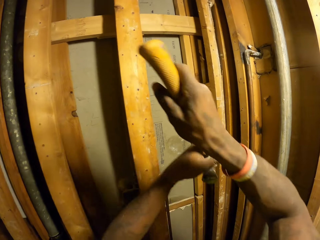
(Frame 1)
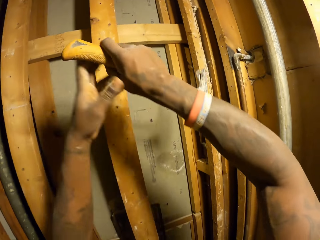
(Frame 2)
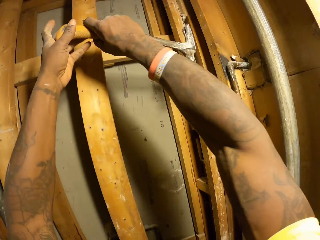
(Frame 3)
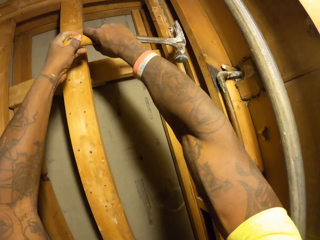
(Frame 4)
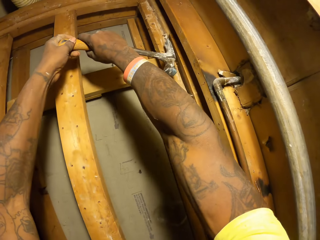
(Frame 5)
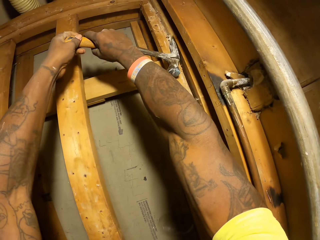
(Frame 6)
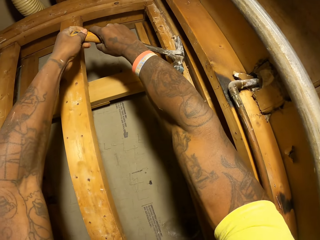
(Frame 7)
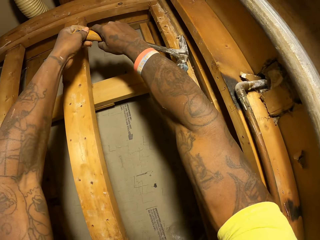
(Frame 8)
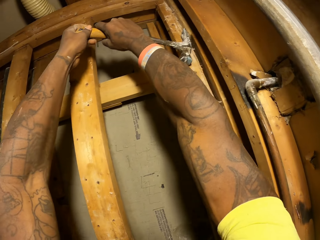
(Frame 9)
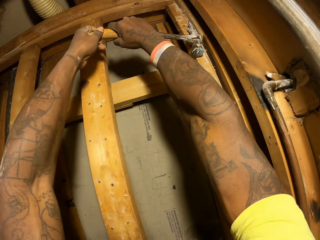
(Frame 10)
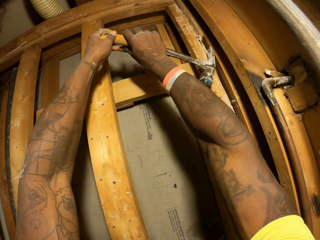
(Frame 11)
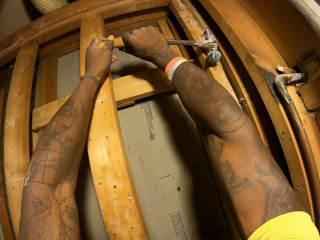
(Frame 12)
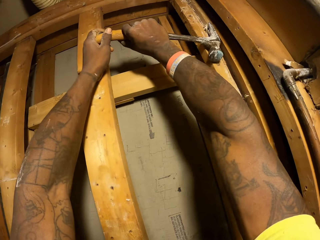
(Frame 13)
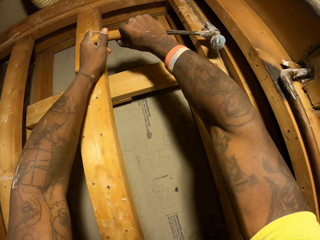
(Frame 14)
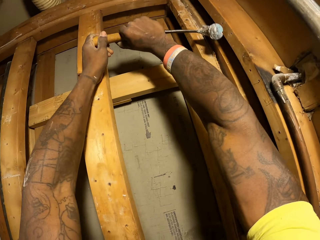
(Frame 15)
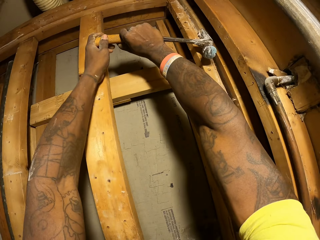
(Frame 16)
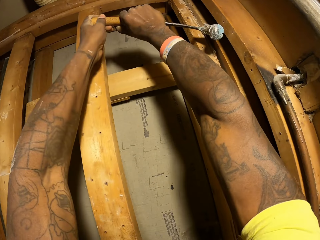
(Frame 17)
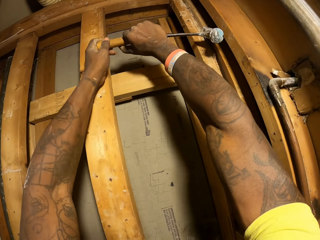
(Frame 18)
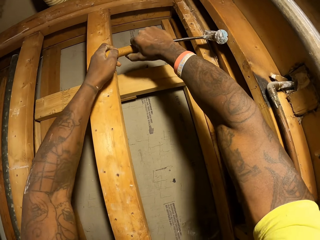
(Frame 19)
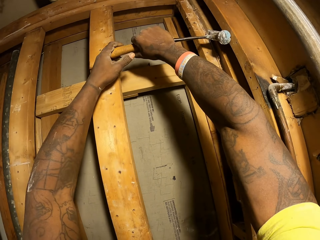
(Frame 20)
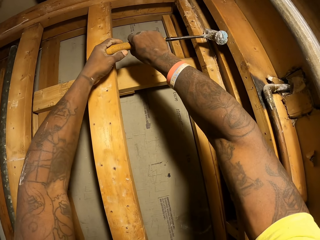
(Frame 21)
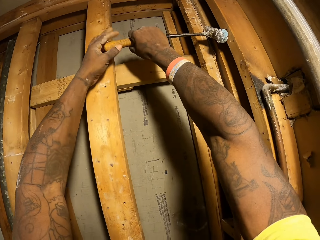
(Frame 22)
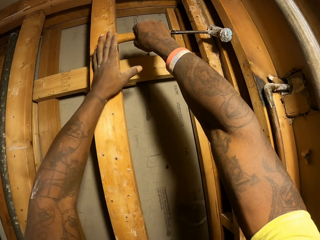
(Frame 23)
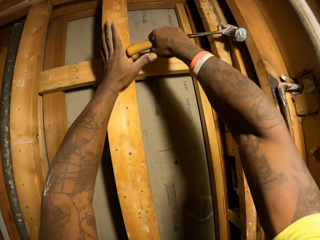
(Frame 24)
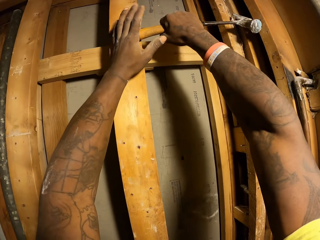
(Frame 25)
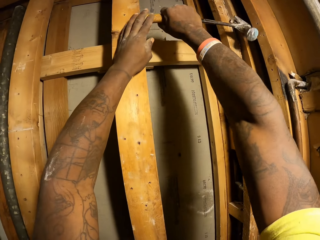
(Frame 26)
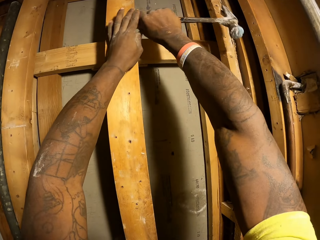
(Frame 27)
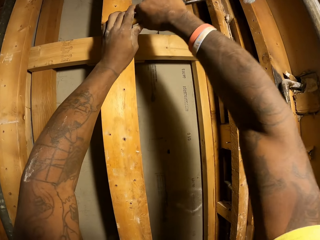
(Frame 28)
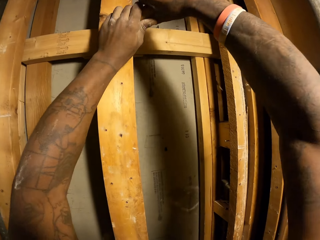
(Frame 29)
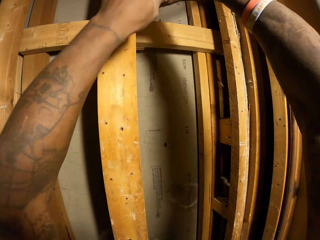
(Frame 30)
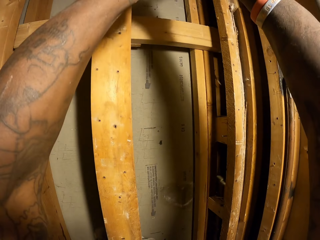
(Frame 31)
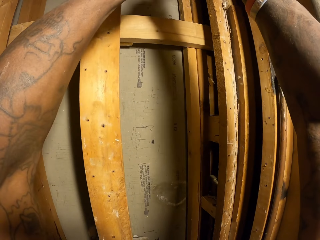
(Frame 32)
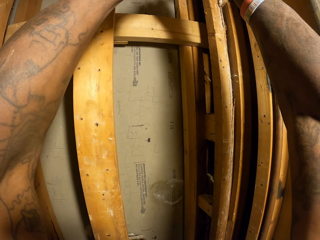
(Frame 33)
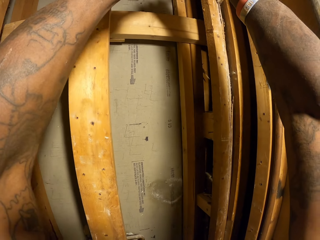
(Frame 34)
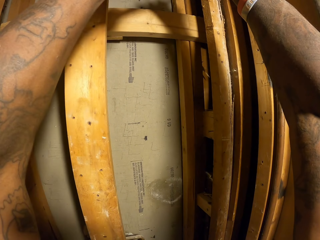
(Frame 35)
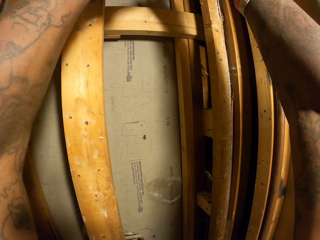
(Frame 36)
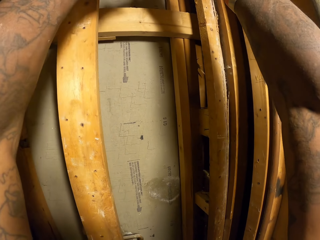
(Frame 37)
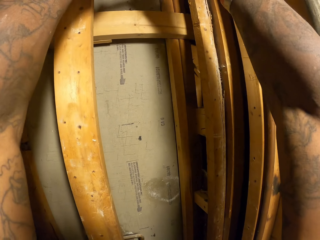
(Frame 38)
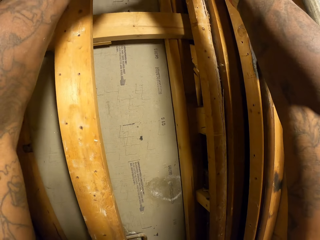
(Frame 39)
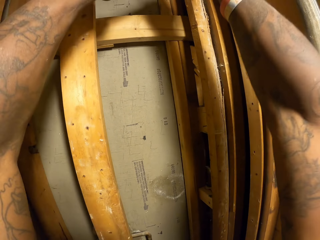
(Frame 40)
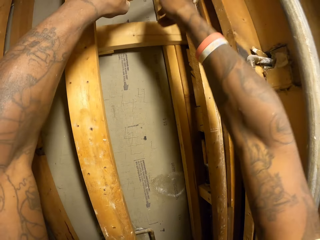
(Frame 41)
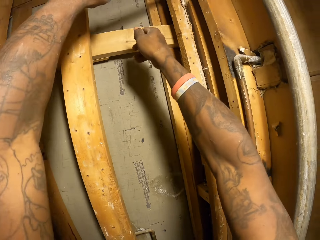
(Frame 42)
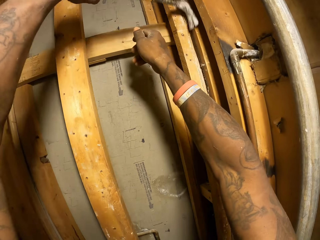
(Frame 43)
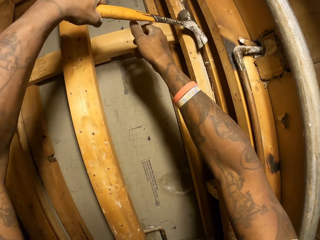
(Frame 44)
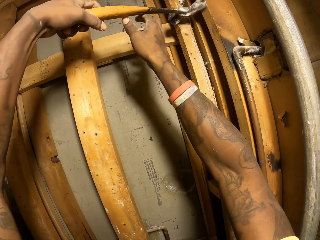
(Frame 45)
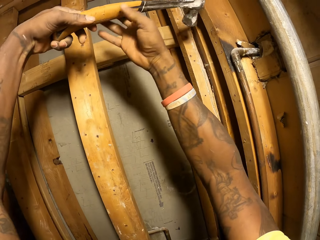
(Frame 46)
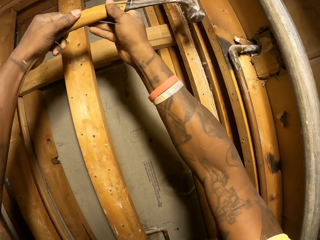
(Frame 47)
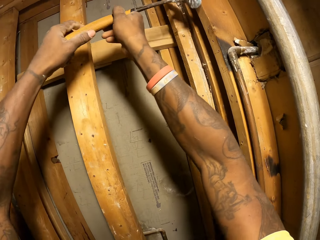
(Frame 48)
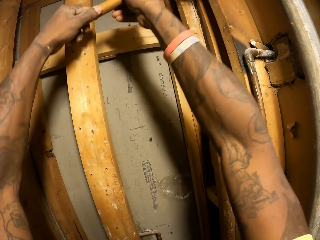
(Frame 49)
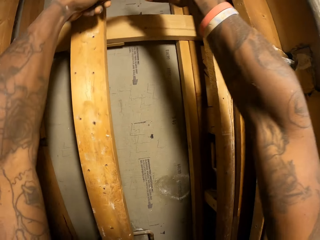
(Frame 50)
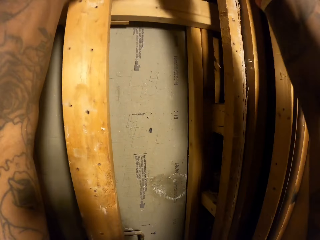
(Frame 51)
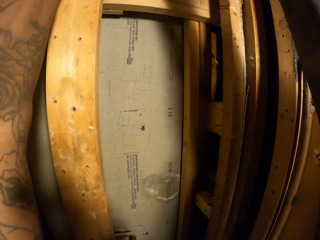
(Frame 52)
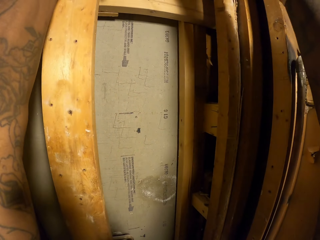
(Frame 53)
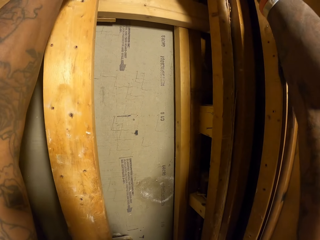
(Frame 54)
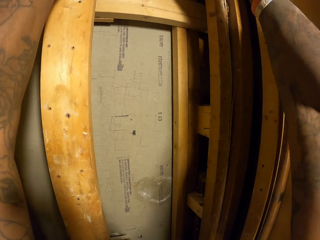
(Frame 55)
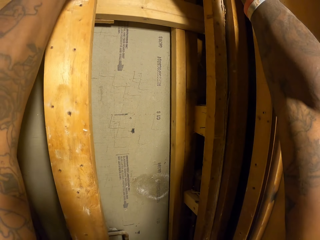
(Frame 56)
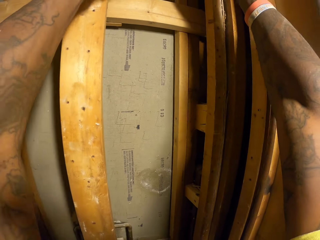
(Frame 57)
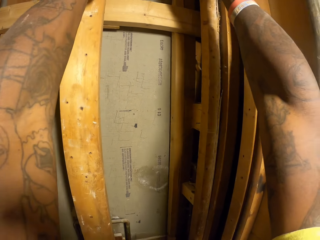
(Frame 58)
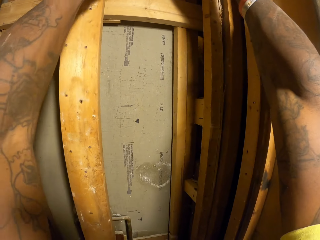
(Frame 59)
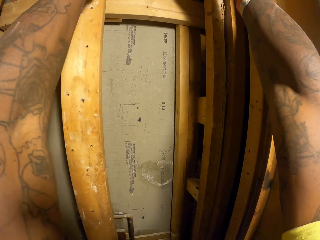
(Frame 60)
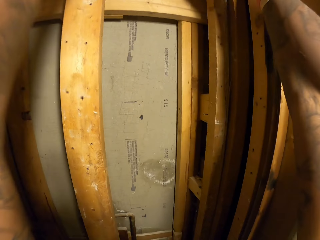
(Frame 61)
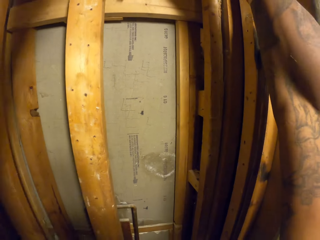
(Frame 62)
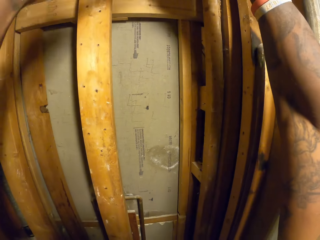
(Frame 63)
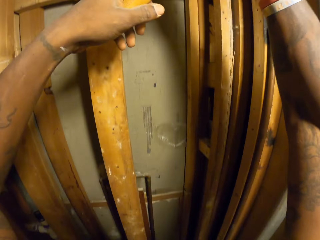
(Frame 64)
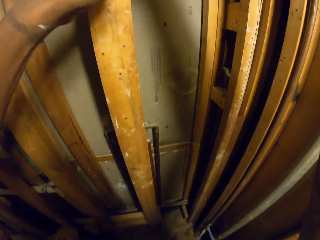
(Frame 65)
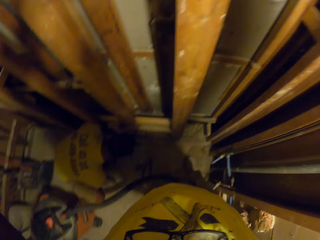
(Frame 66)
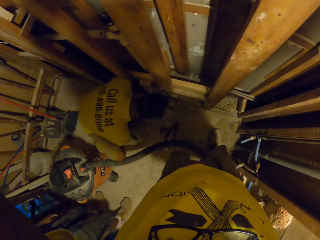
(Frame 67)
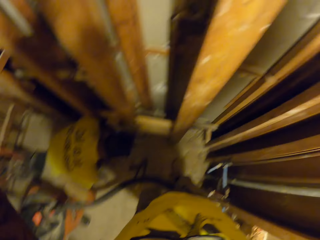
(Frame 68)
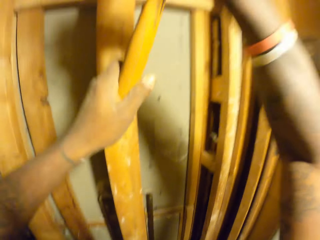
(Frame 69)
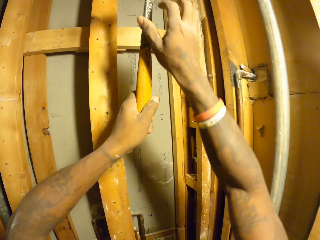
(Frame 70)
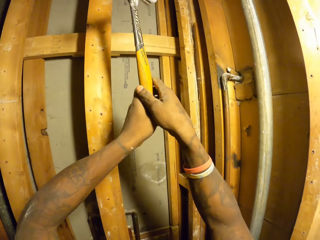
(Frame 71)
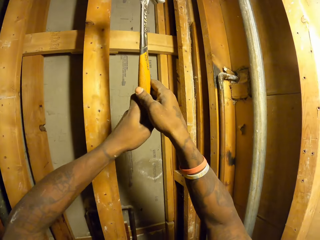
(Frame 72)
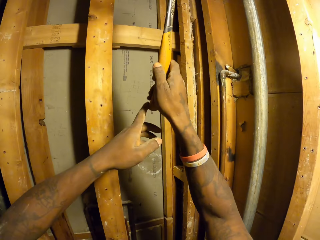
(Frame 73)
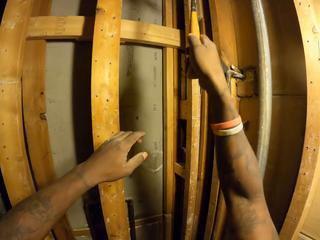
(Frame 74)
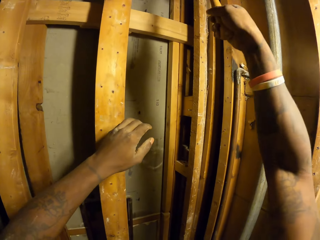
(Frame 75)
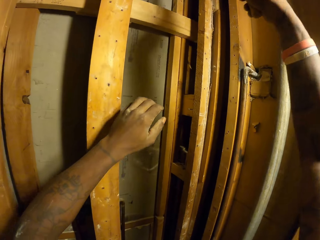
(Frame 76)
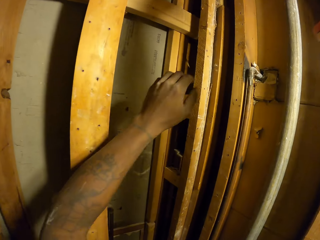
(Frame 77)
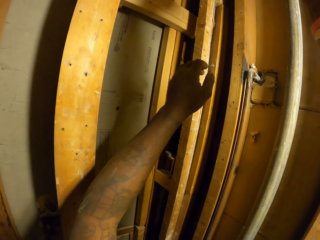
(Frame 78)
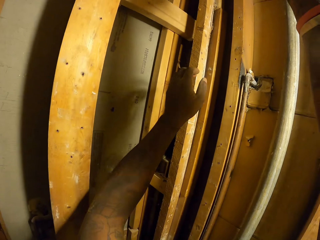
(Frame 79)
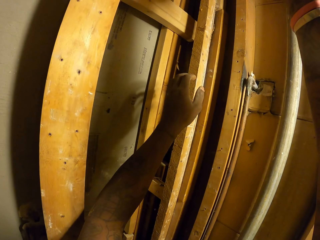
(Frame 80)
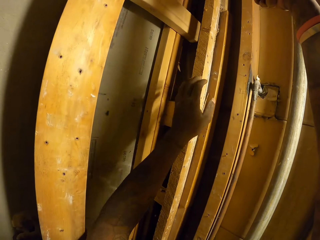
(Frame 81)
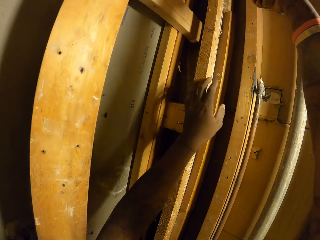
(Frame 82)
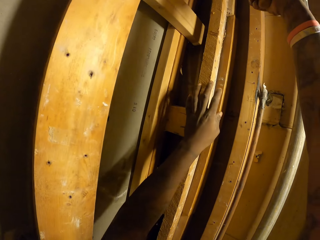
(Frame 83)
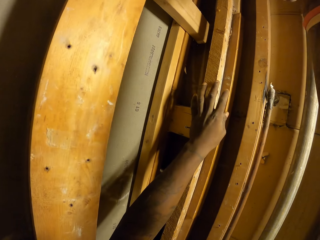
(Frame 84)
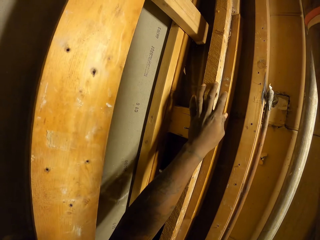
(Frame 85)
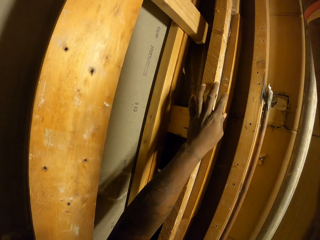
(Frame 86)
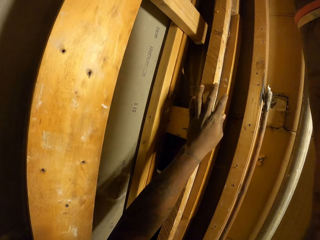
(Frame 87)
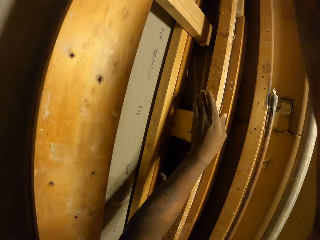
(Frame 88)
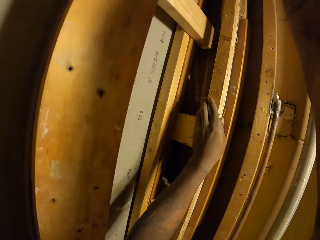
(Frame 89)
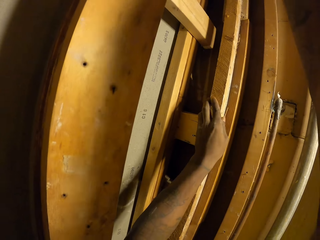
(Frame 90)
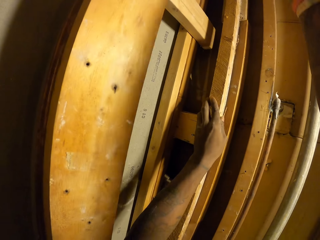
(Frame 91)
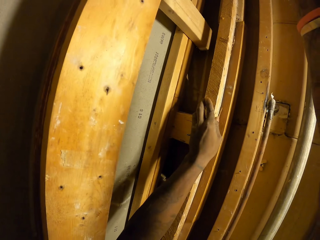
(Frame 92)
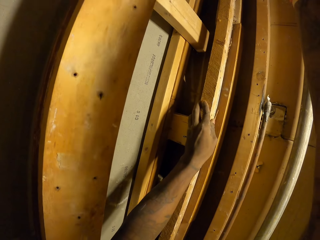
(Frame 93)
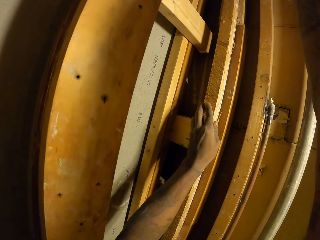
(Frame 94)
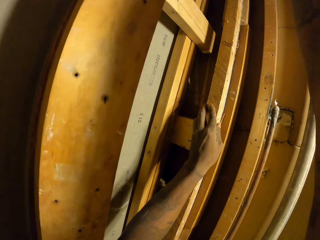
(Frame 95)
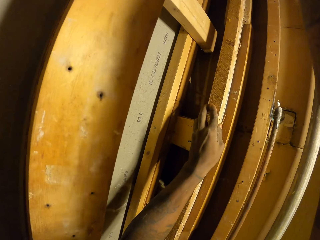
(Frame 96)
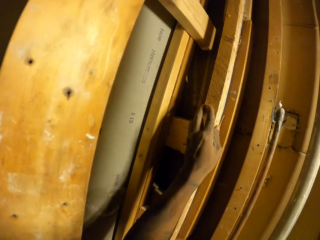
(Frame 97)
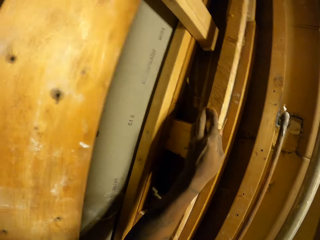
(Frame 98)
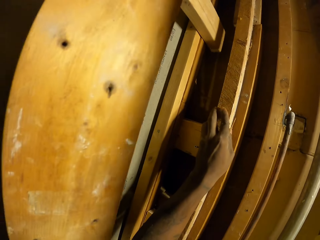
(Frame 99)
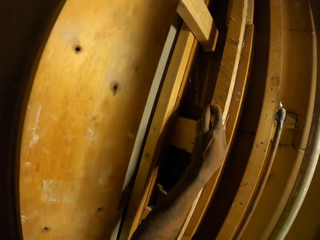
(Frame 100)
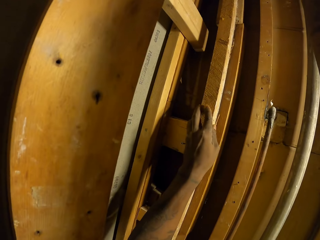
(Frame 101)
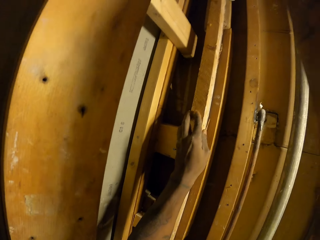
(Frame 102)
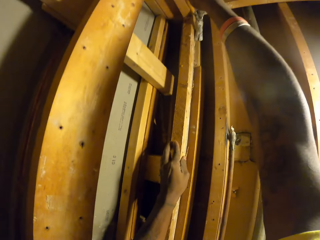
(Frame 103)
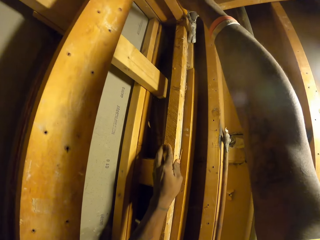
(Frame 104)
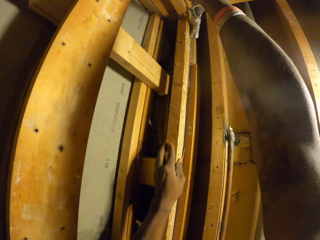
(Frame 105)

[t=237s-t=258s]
The camera wearer holds the hammer with both hands. He removes a nail from the wall with the hammer with both hands. He touches the wall with his left hand.
